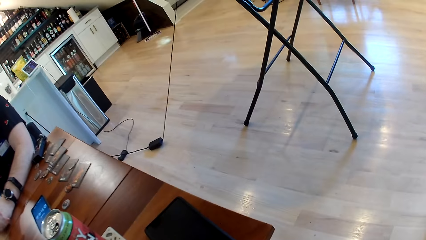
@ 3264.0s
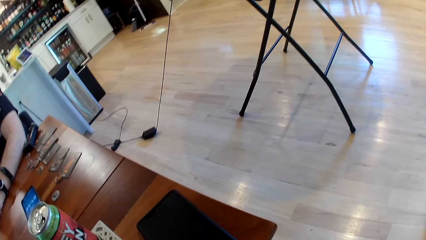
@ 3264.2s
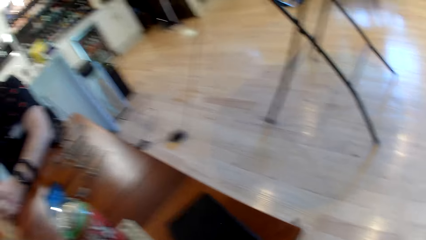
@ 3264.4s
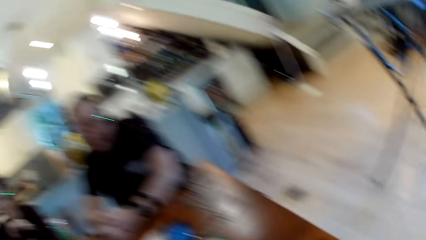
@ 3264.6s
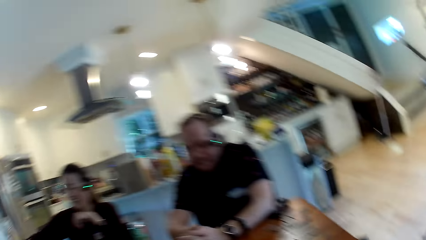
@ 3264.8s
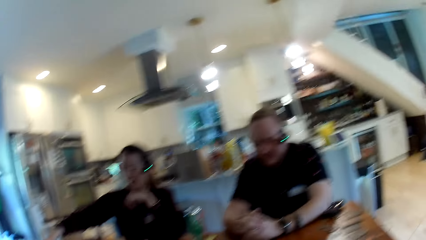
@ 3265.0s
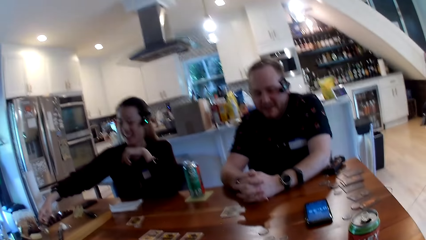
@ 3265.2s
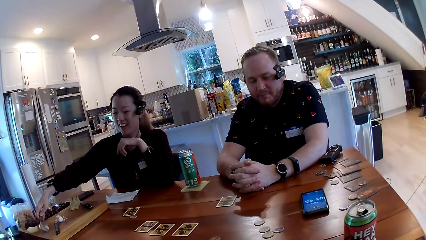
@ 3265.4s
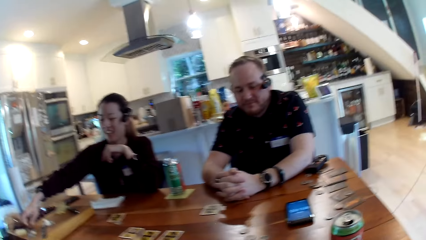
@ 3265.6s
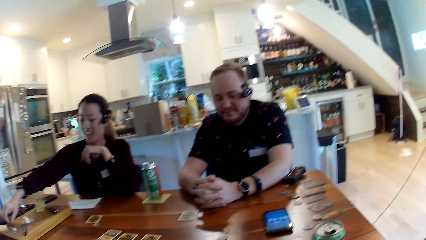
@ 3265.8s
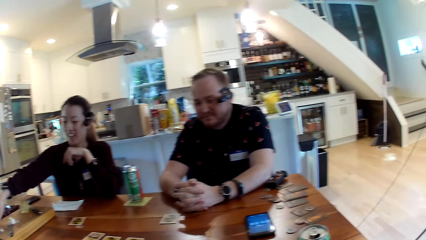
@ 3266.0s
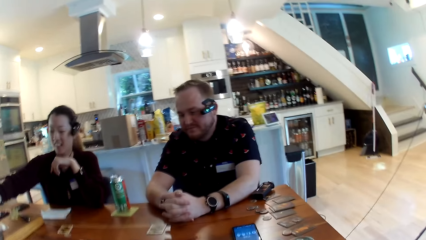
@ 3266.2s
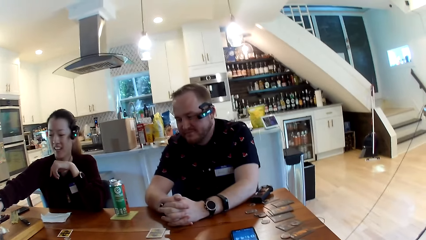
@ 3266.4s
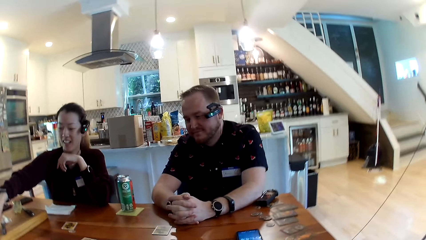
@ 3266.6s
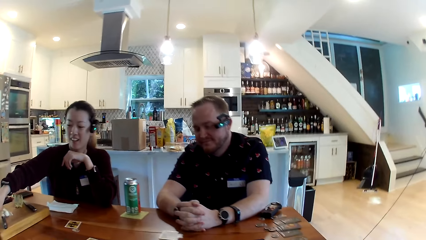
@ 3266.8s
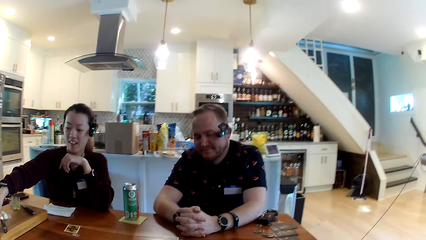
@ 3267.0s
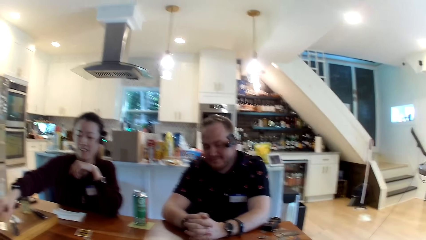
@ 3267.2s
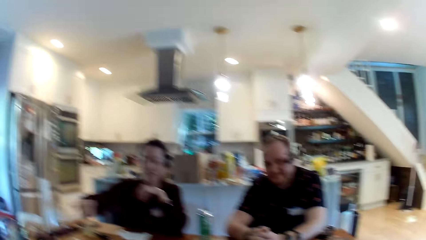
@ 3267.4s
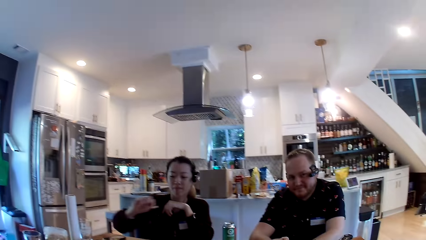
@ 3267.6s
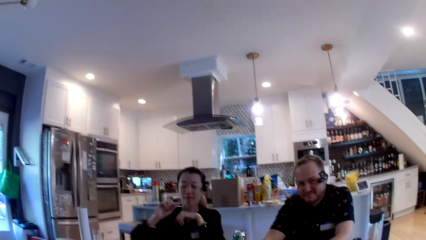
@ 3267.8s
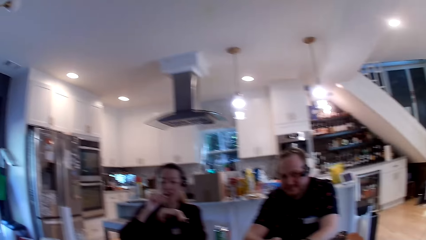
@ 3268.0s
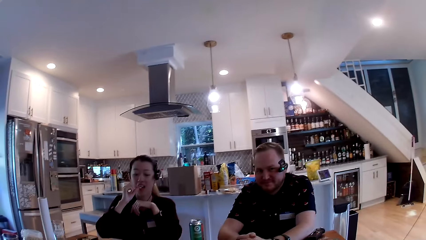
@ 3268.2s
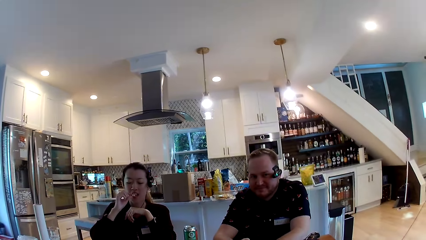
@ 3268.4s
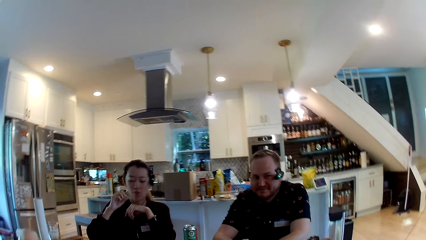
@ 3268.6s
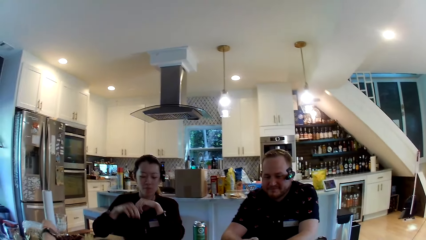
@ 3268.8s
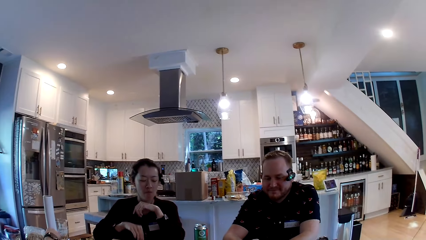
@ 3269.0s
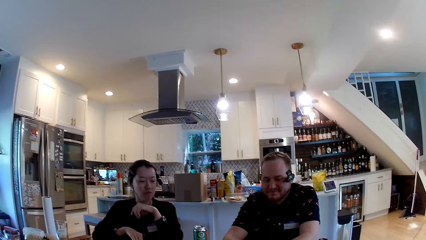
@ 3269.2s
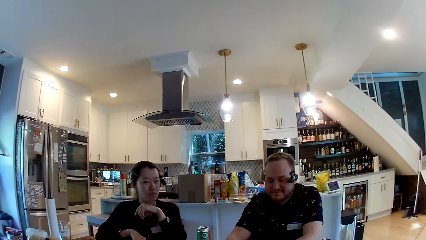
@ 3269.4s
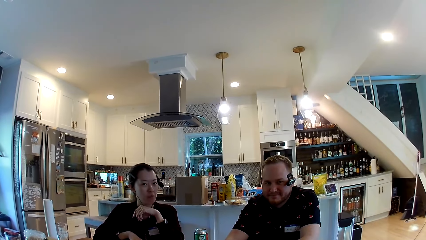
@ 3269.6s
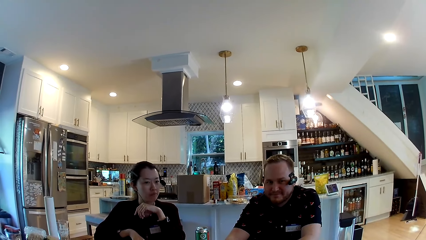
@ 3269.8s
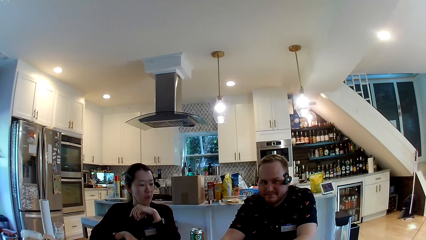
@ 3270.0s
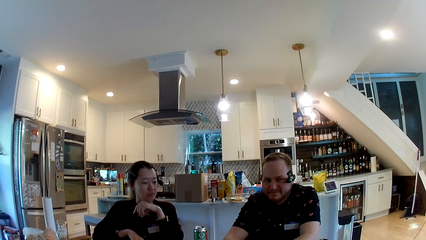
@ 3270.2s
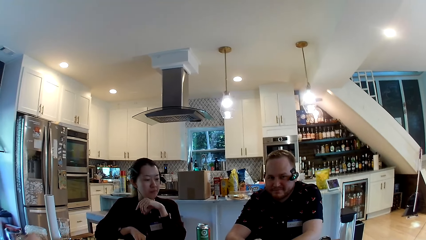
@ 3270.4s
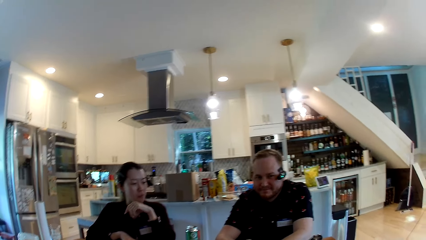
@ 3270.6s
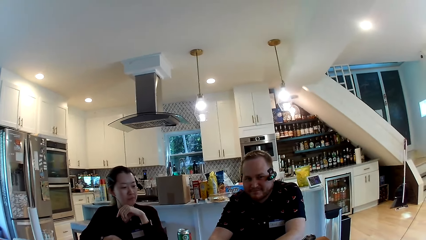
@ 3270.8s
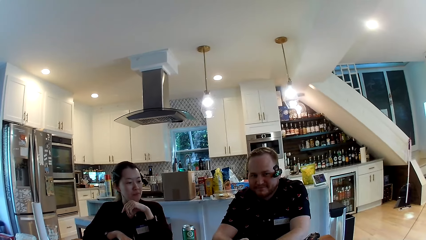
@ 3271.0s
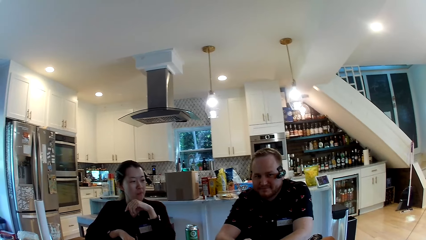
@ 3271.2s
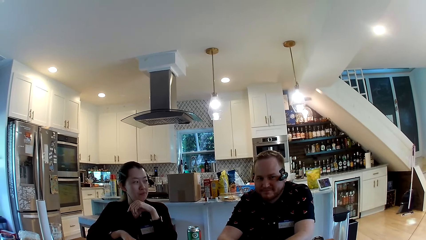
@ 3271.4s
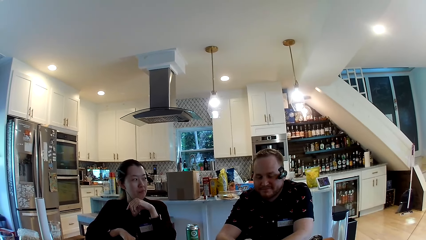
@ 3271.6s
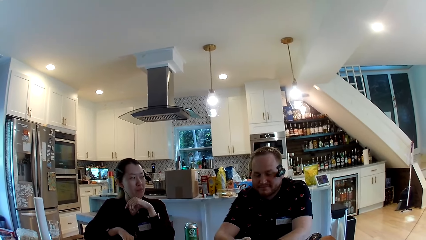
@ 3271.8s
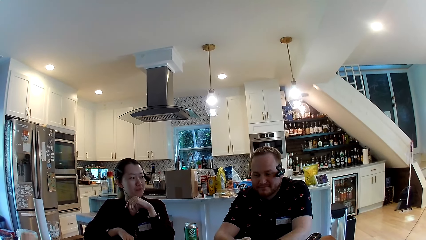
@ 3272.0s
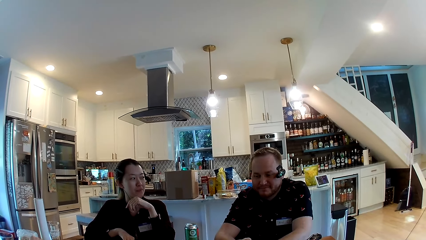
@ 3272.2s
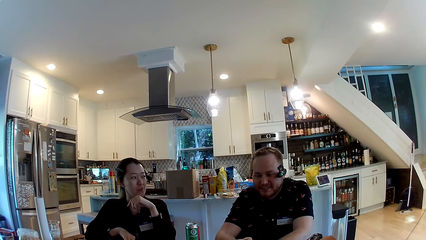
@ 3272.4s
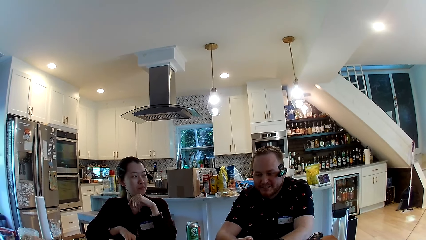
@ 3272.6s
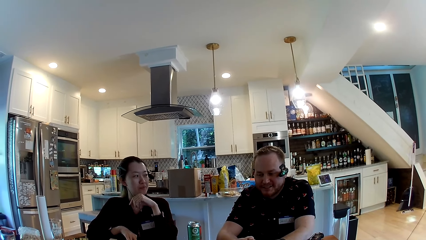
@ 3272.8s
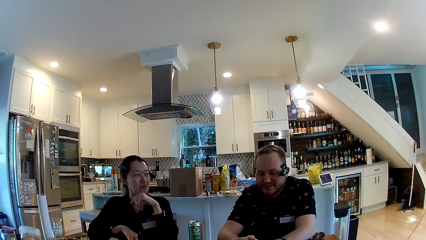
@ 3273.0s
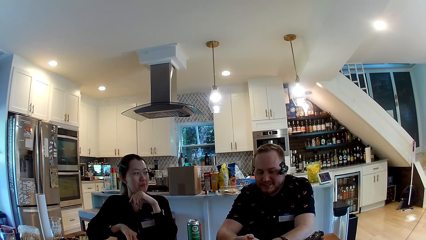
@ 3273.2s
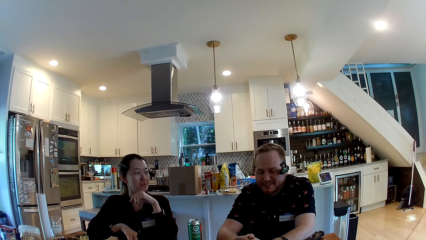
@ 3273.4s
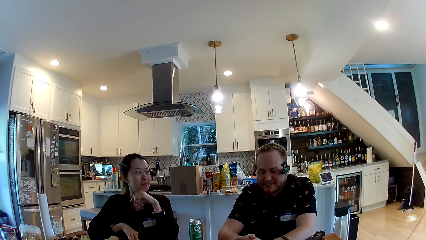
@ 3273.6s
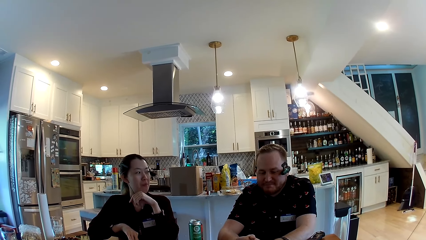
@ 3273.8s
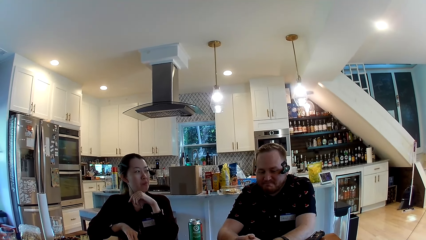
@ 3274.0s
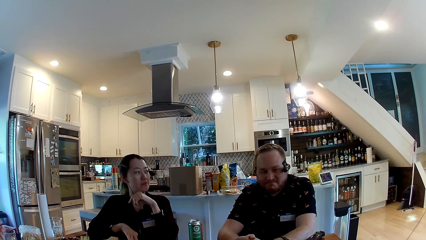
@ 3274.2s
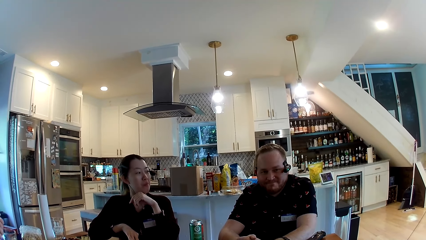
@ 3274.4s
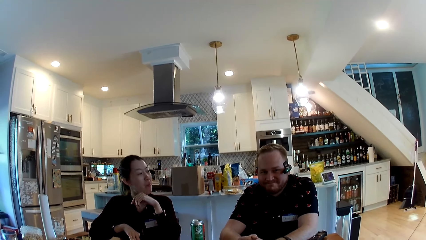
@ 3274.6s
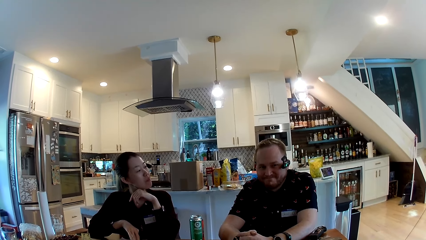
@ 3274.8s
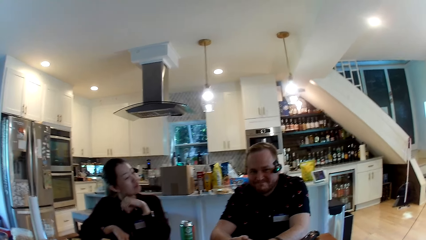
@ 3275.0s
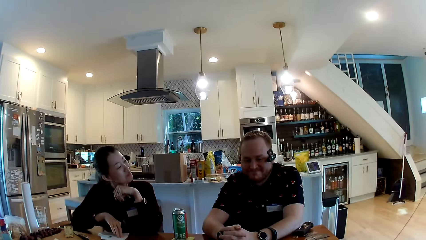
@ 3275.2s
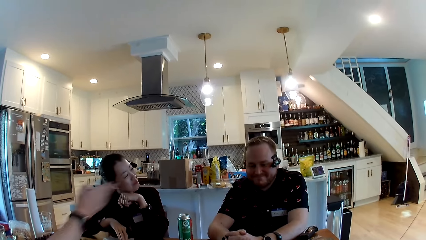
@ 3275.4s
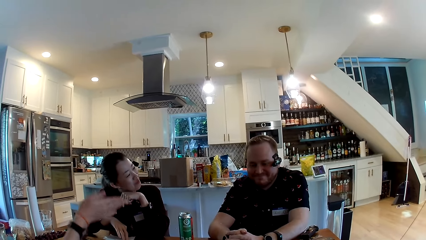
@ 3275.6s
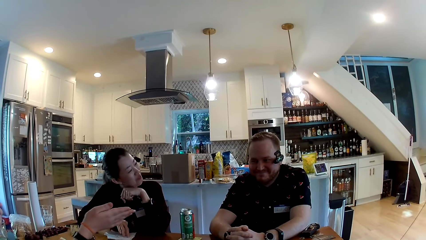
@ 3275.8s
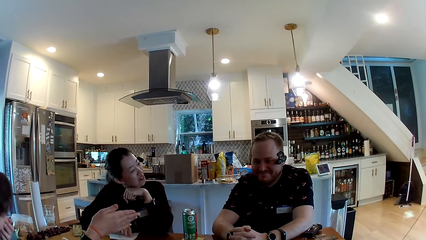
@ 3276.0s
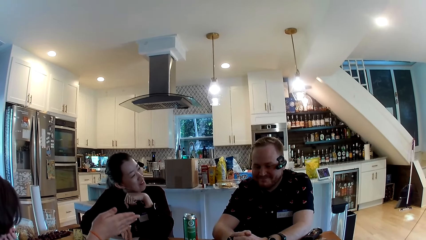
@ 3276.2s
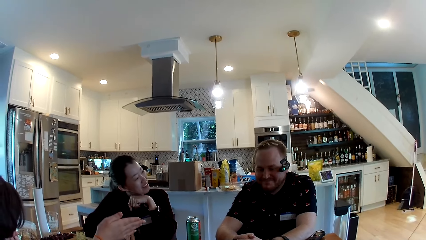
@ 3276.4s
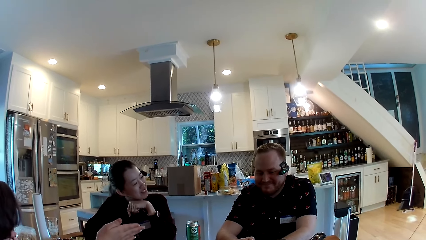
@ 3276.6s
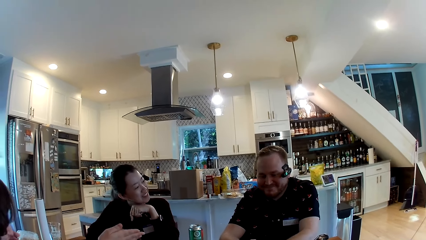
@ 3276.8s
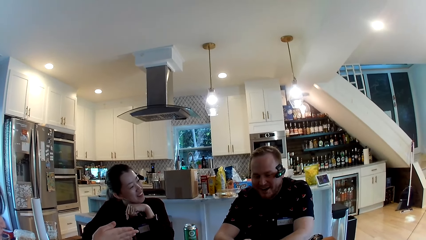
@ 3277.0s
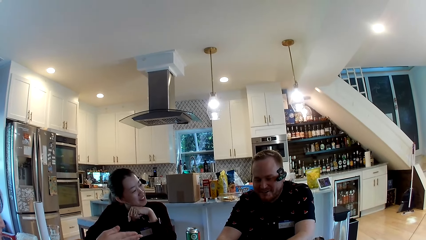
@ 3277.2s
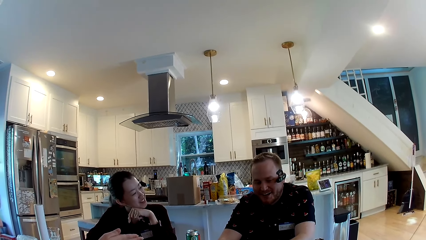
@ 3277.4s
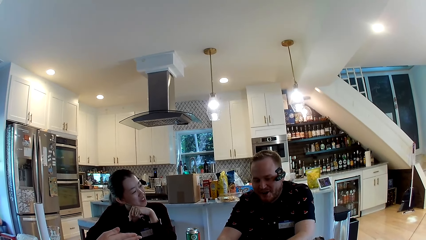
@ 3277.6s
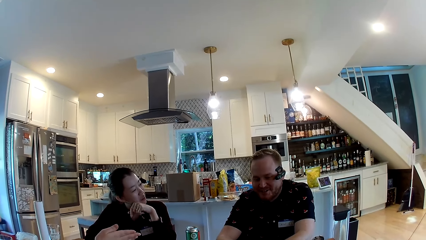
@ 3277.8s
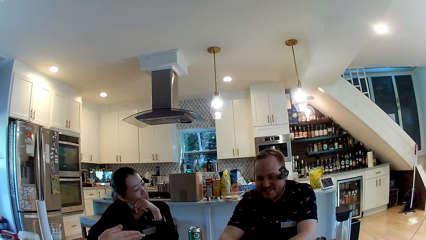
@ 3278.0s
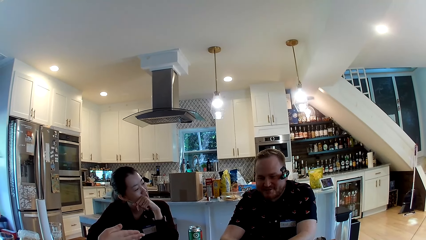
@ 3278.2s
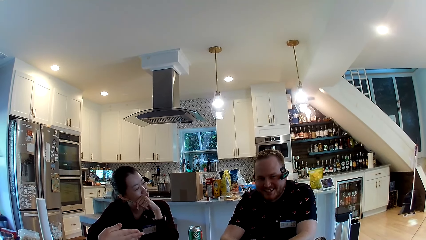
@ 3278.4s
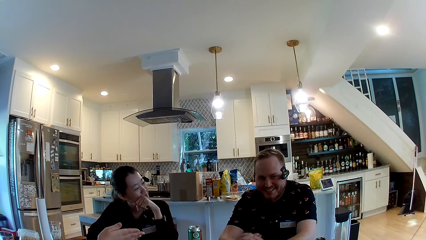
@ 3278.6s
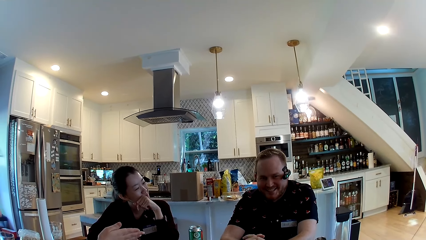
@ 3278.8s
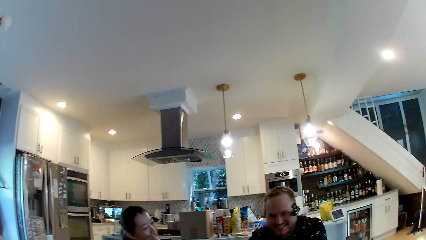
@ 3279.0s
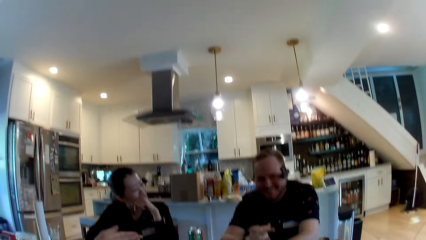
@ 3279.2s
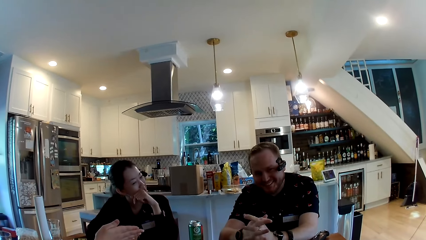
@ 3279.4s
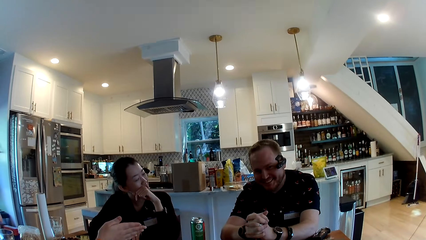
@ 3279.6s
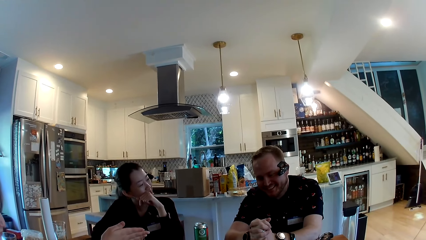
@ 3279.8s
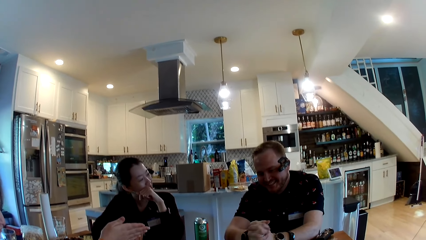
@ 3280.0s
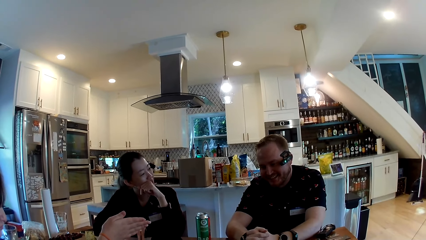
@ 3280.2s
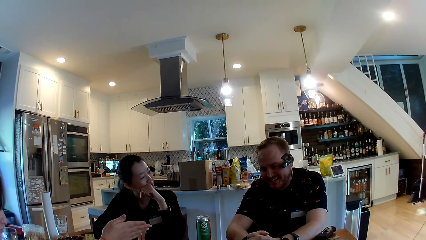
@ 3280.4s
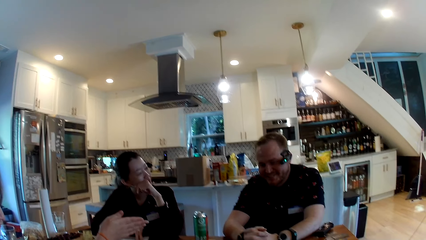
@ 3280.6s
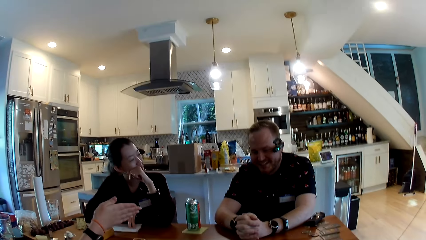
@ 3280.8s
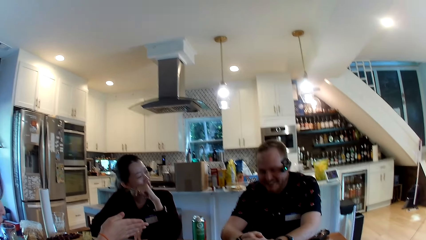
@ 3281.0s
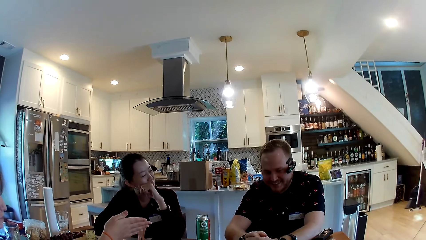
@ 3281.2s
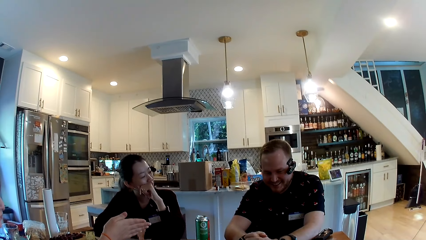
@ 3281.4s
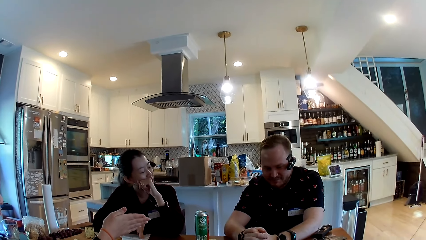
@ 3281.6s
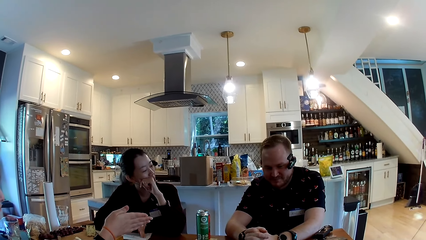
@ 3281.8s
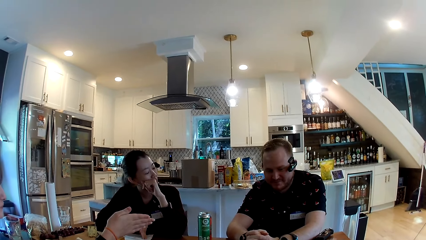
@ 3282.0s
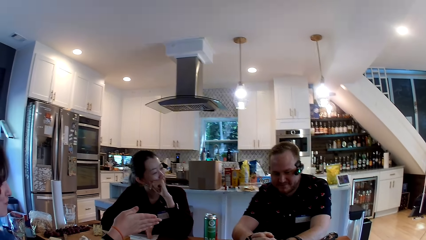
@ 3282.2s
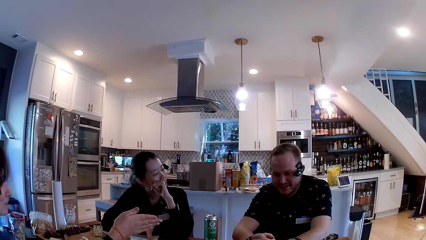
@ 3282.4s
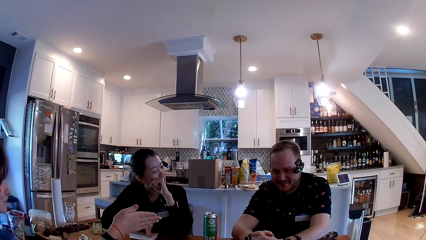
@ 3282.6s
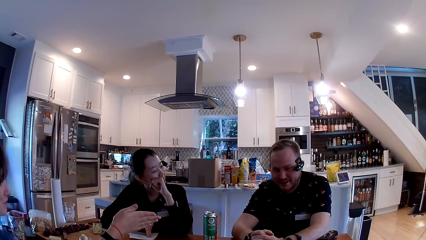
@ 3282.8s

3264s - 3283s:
A woman eats a cracker with her right hand. The camera wearer converses with a man, the woman and another woman. The other woman points at the man. The man converses with the first woman, the other woman and the camera wearer.
